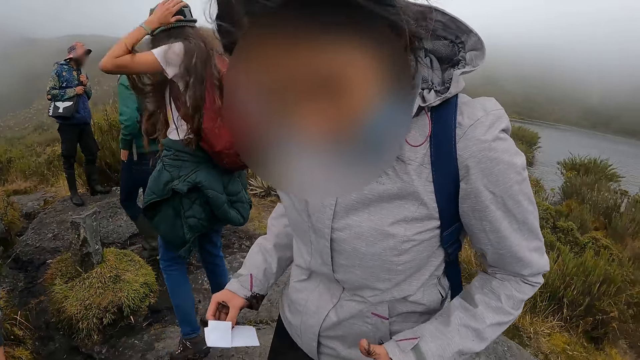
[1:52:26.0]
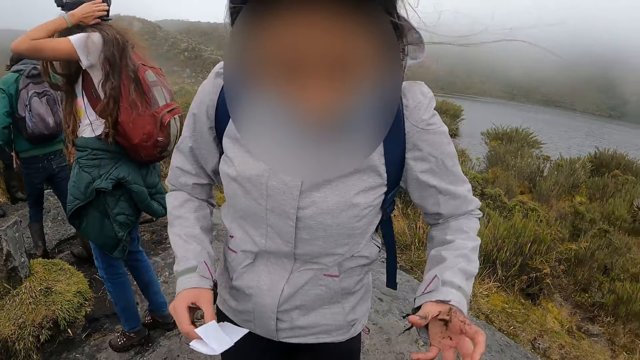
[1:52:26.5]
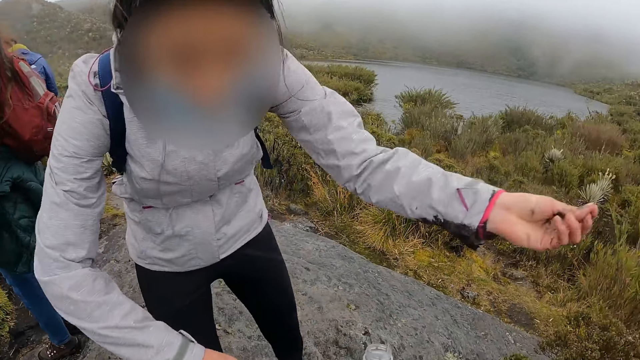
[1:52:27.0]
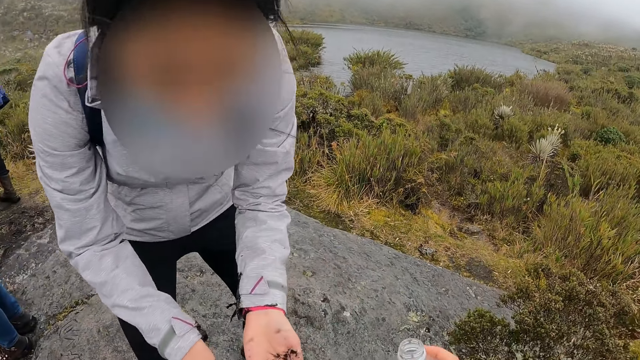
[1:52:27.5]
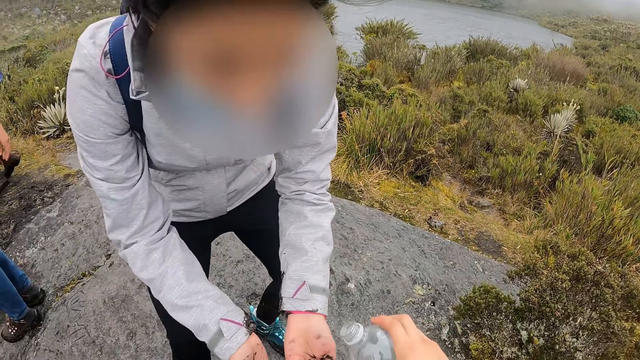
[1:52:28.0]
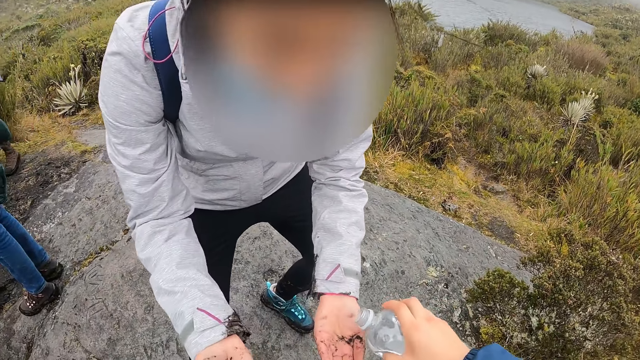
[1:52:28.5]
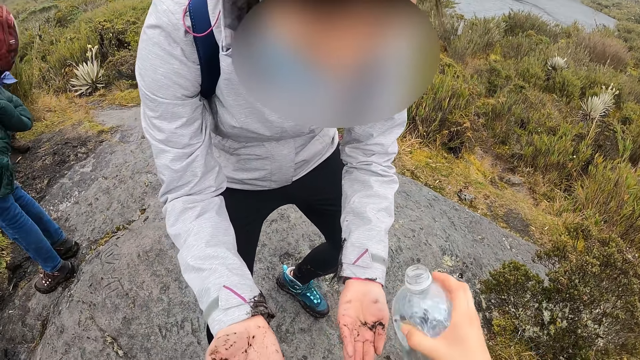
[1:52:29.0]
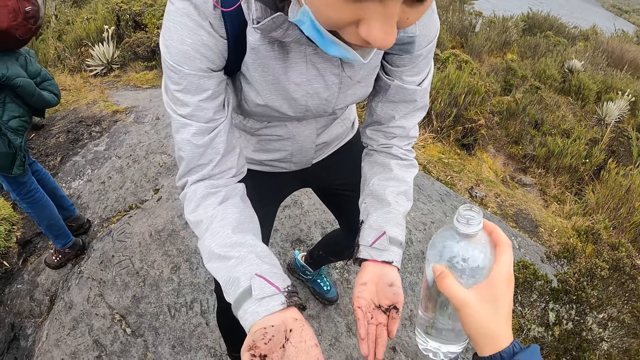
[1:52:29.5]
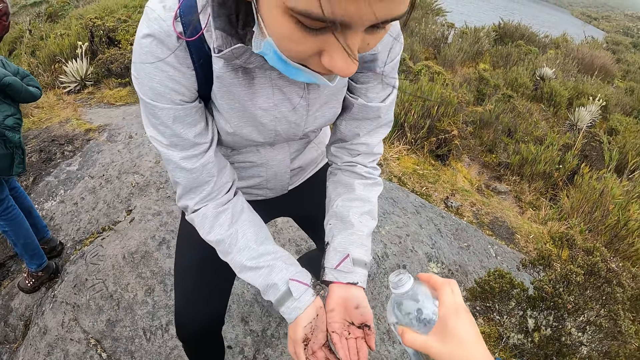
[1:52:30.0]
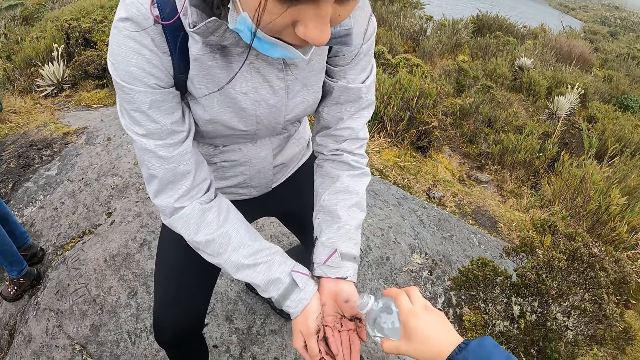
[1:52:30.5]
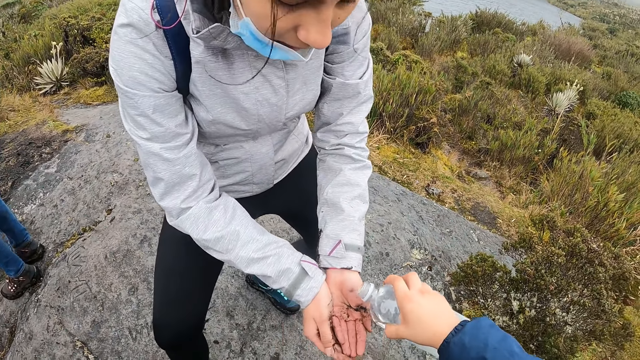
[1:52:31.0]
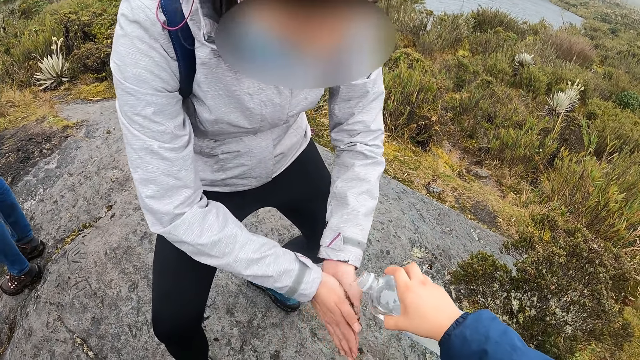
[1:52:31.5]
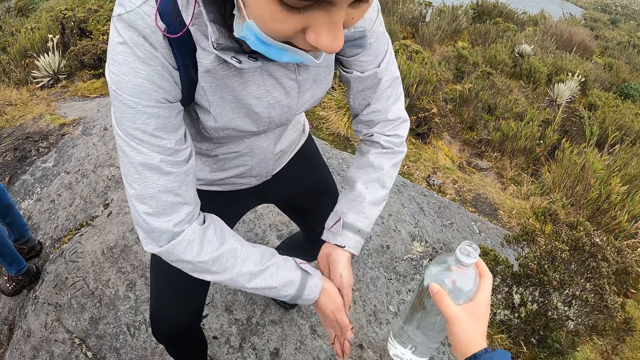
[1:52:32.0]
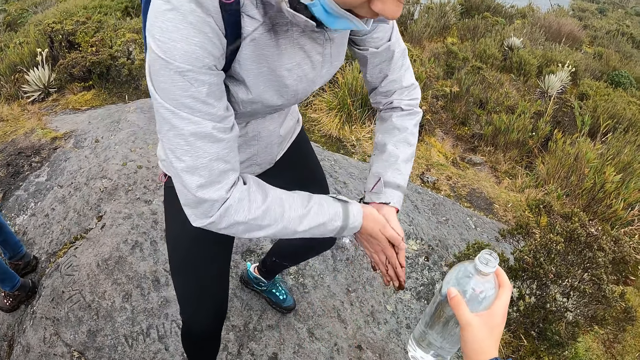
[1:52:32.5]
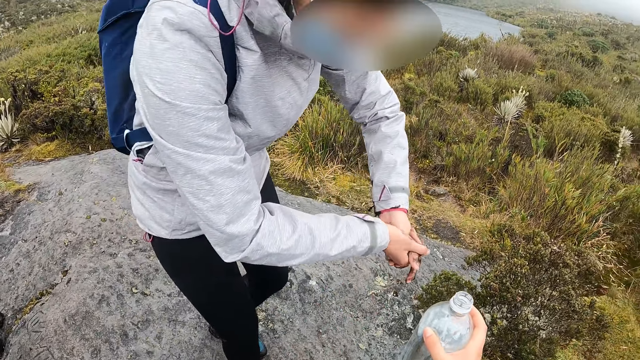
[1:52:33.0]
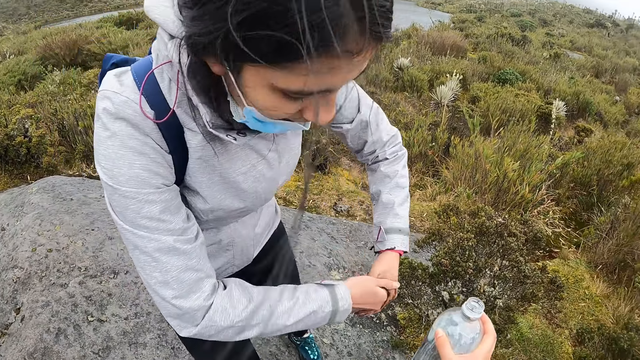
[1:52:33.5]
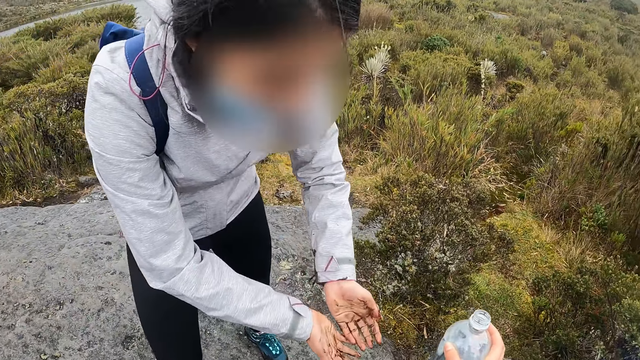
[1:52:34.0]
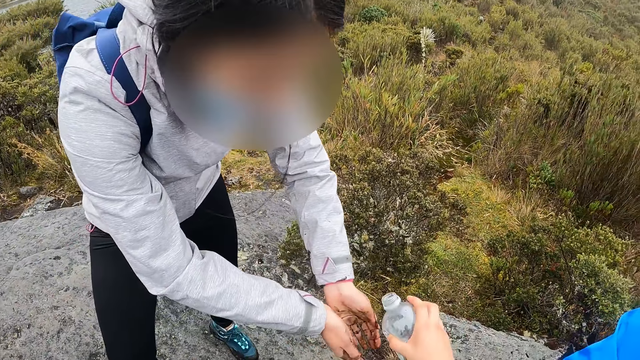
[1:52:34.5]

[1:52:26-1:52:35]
A woman does something. The camera wearer pours water from a water bottle into the woman's hands. The woman washes both hands with water.

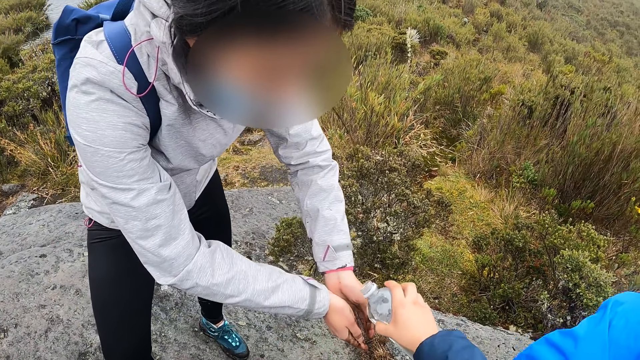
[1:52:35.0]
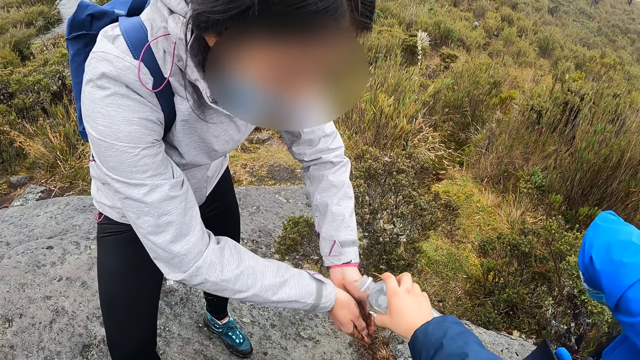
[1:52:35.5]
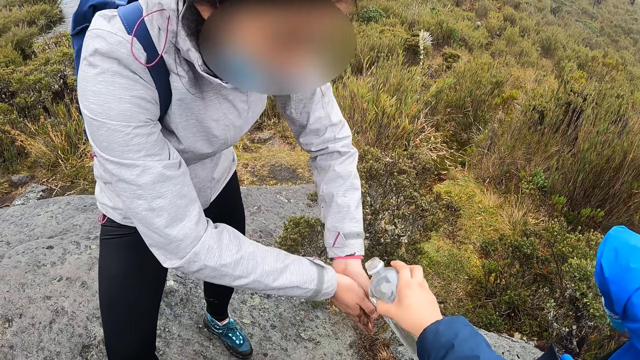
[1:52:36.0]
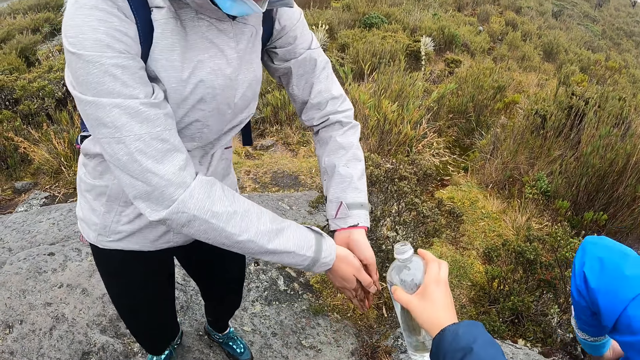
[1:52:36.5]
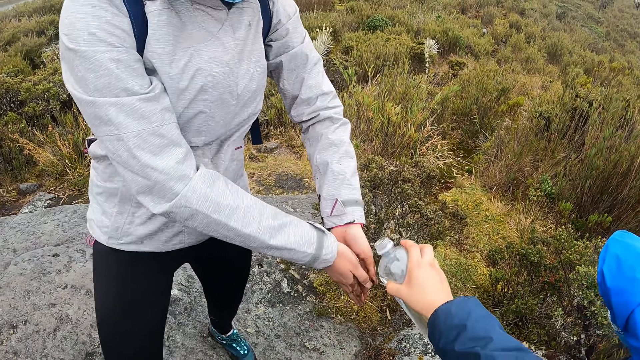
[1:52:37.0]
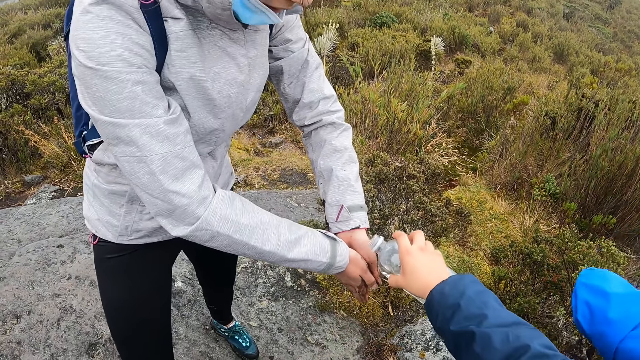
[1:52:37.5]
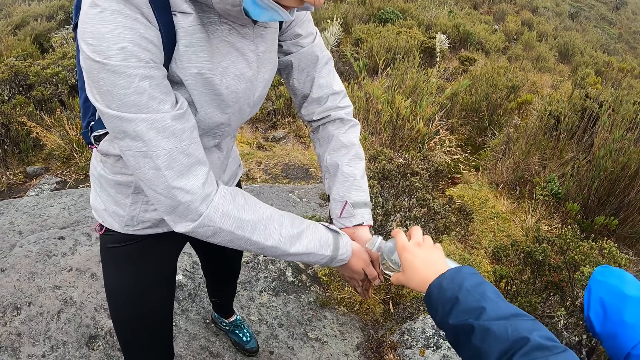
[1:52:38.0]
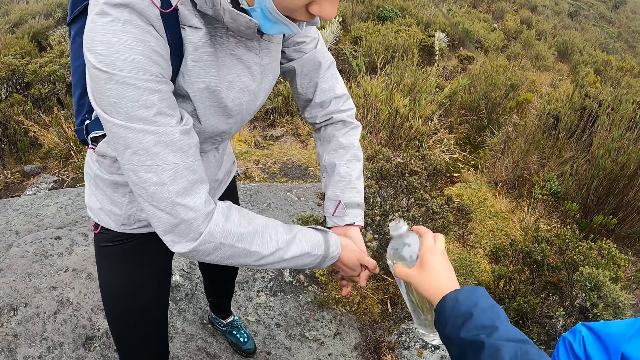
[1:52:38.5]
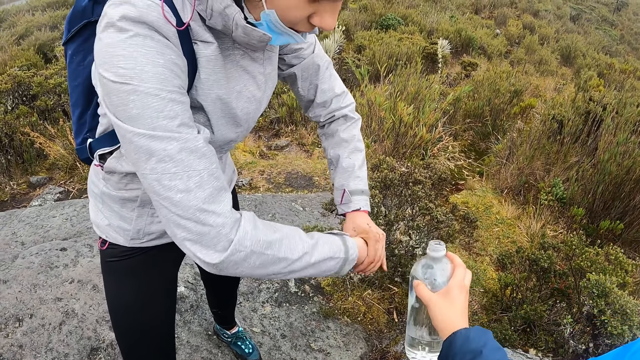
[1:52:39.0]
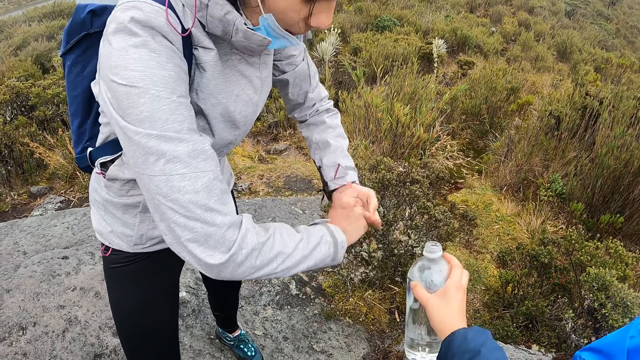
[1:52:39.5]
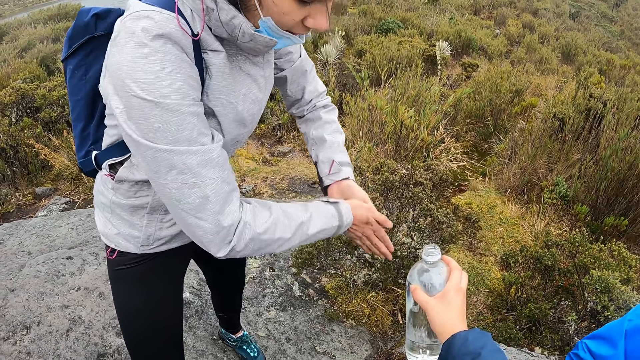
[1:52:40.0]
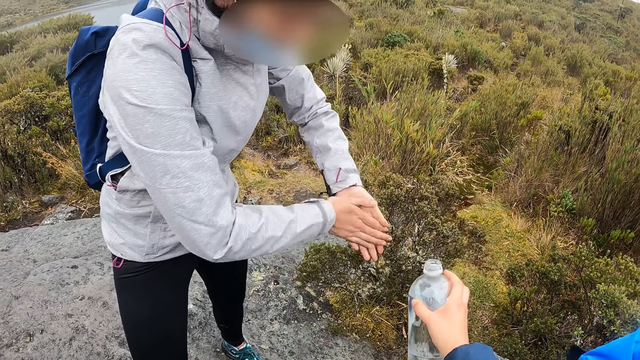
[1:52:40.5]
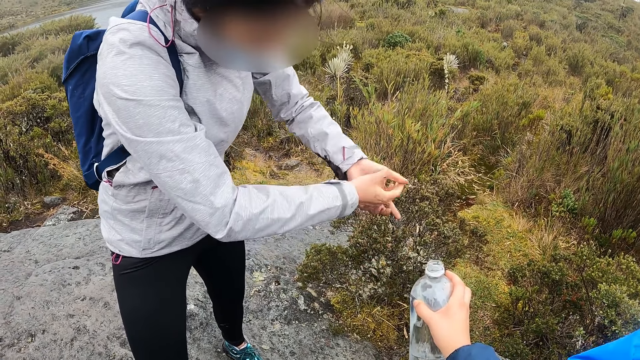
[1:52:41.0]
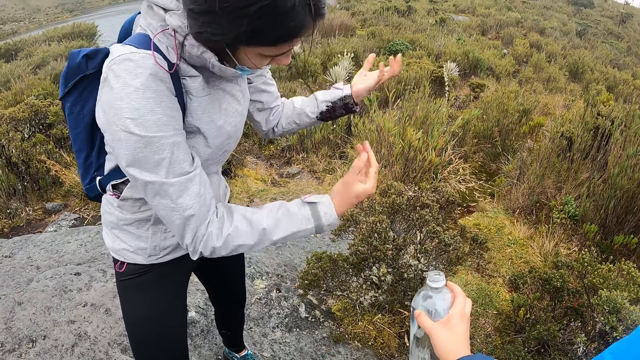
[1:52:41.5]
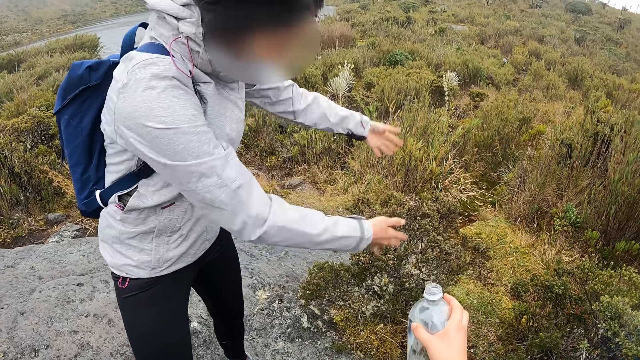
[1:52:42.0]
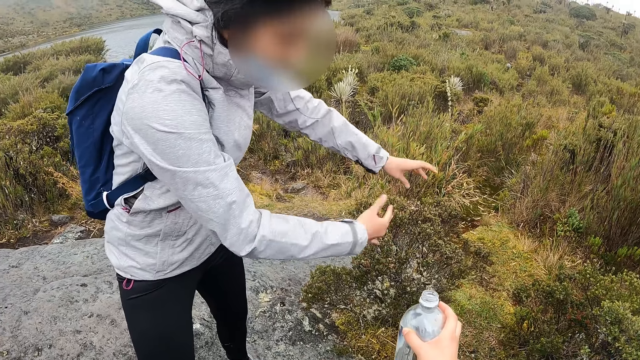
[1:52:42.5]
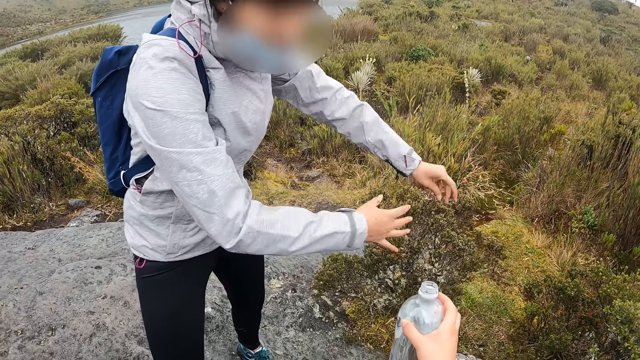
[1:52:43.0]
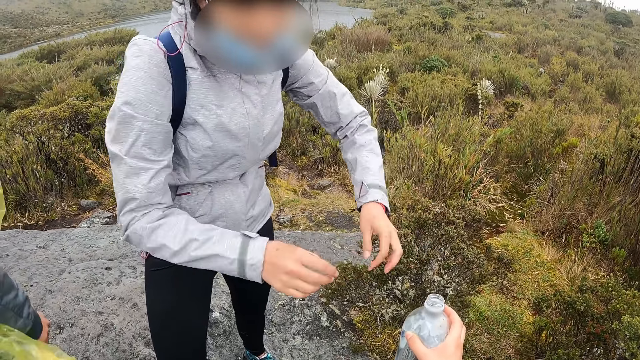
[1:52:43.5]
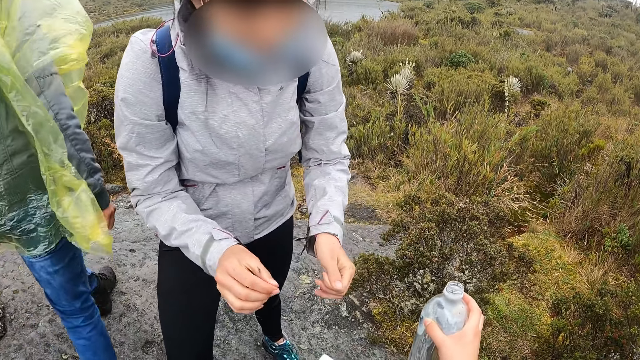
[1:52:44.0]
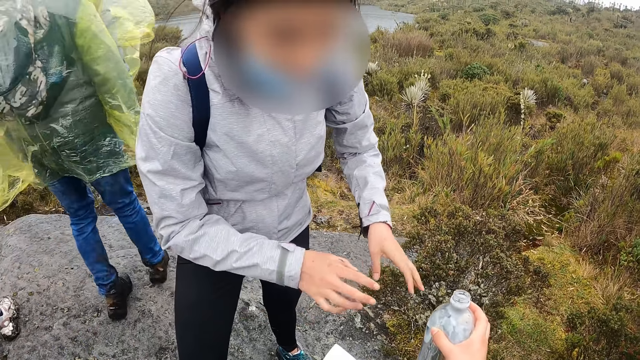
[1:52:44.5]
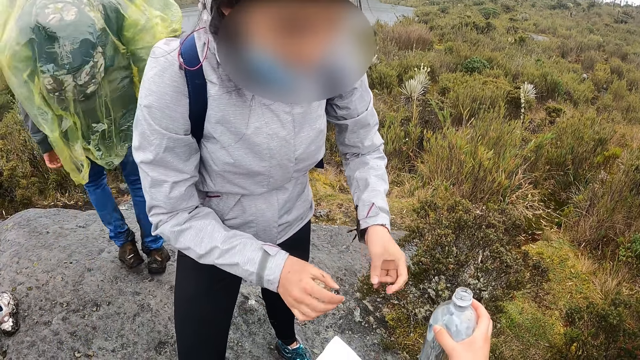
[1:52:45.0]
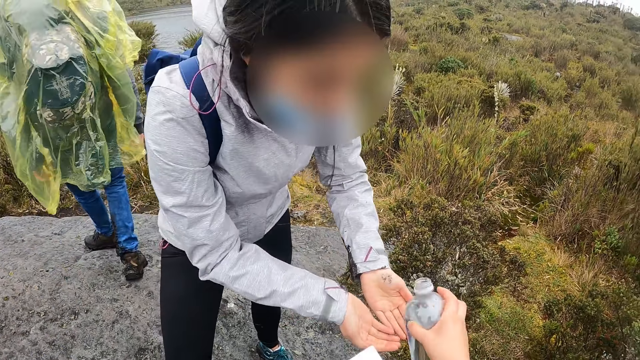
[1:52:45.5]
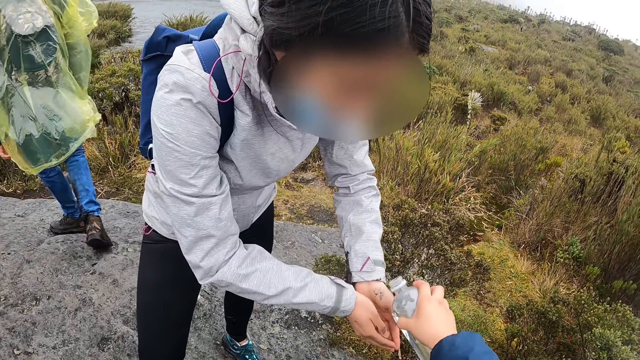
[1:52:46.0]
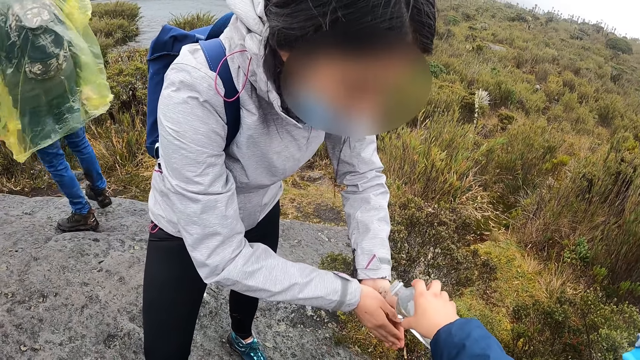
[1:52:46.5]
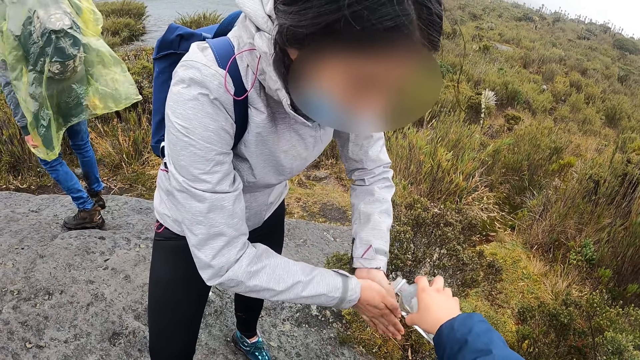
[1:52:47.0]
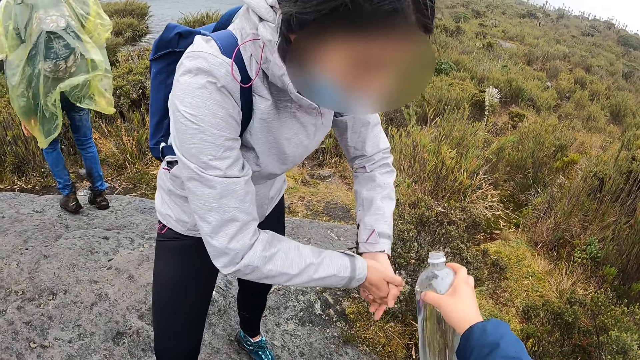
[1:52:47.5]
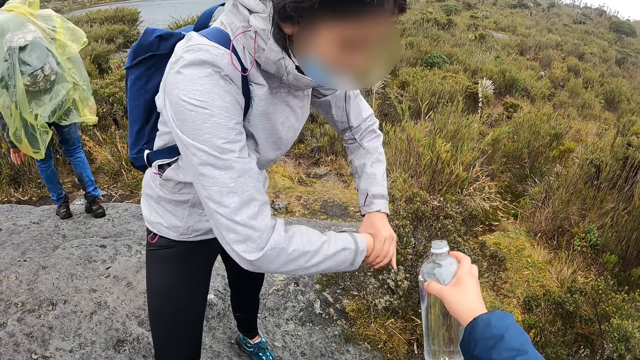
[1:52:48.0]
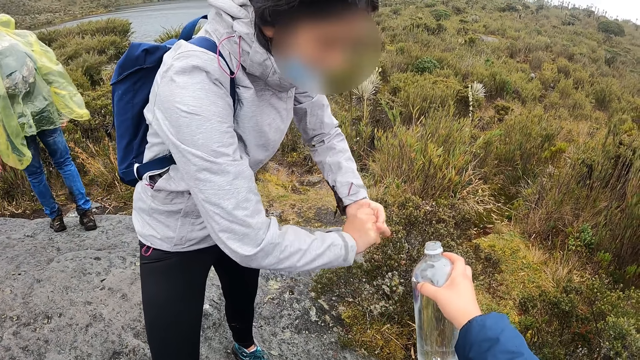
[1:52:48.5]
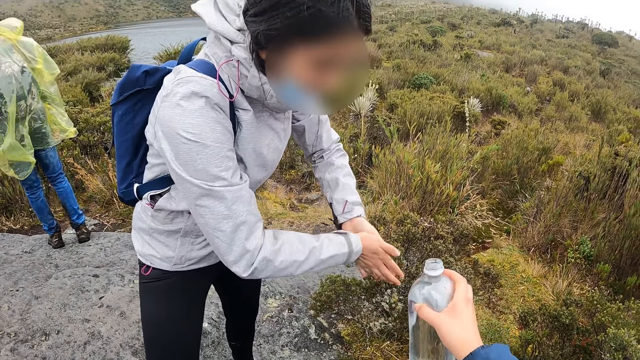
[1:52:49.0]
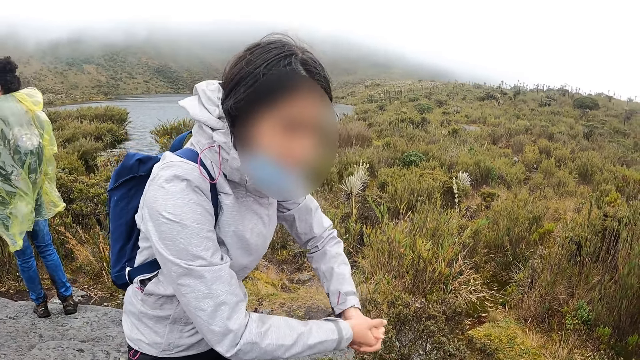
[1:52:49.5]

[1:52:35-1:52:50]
The camera wearer pours water from the water bottle into the woman's hands. A man moves his hand. The woman washes both hands with the water. The woman flips her hands. Another man moves around. The camera wearer pours water from the water bottle in her right hand into another woman's hands. The other woman puts her hands together. A lady walks around. The other woman rubs her hands and washes her hands with water.
